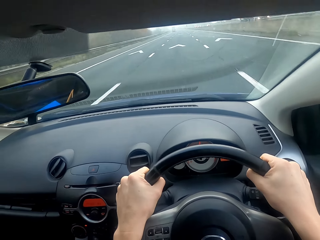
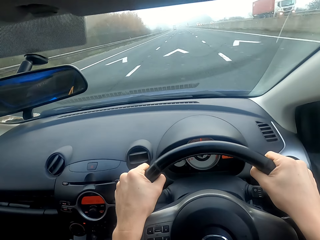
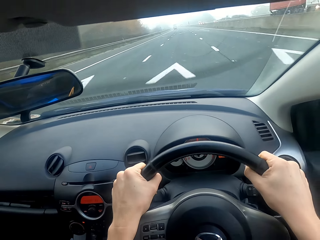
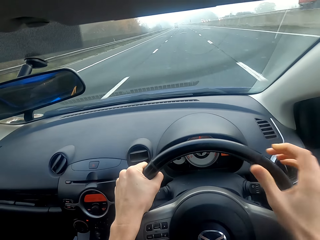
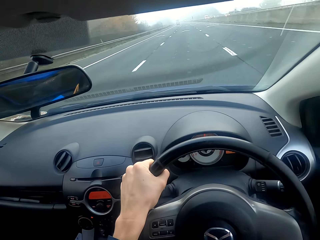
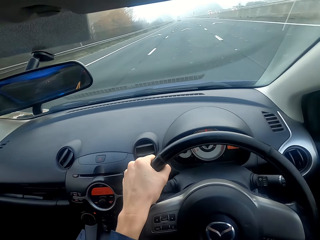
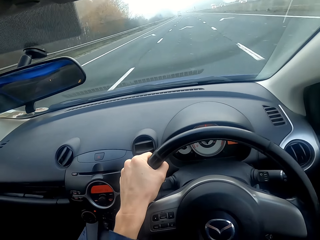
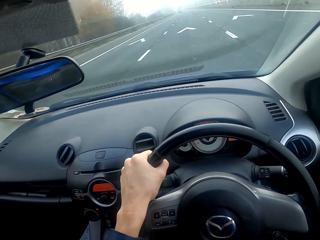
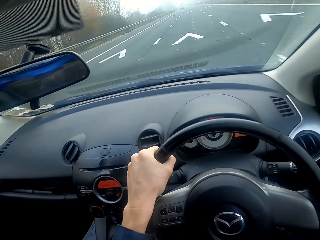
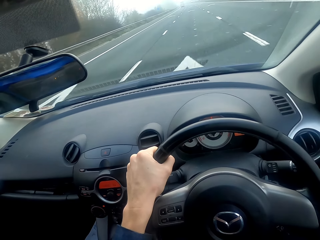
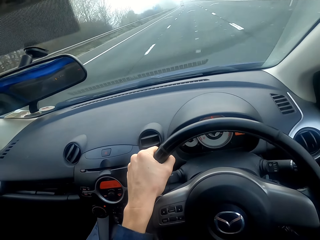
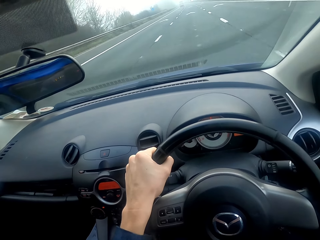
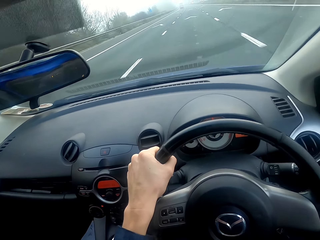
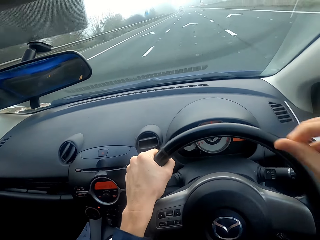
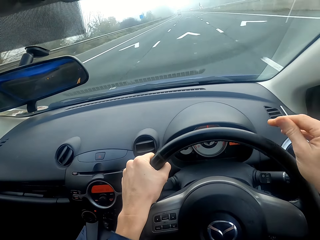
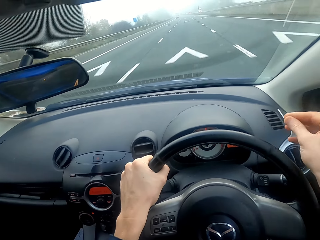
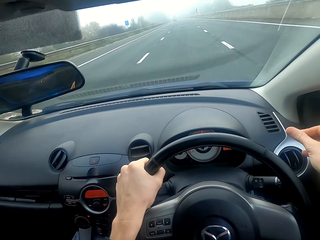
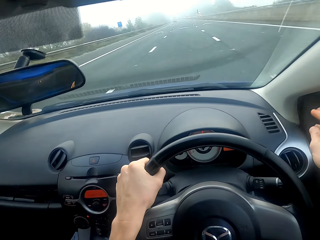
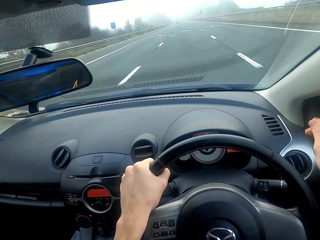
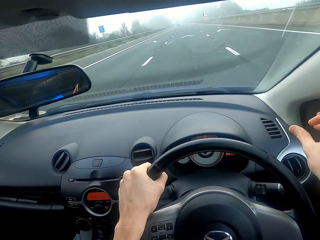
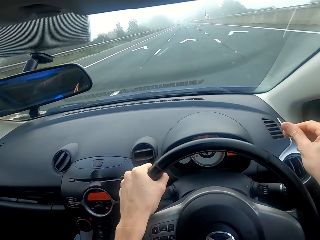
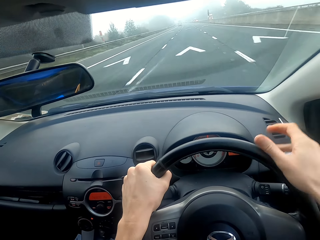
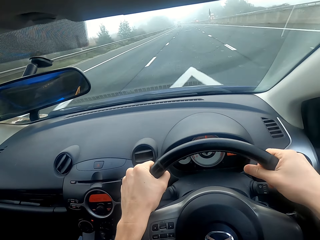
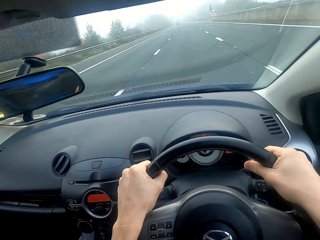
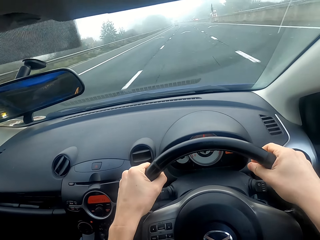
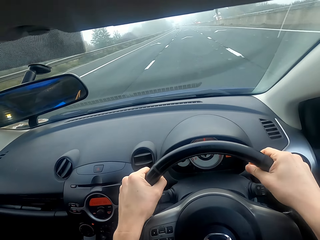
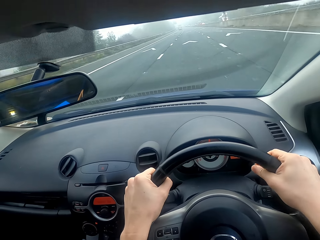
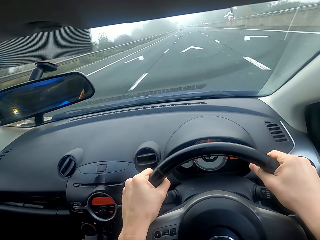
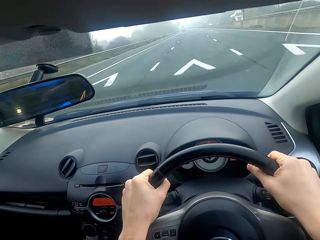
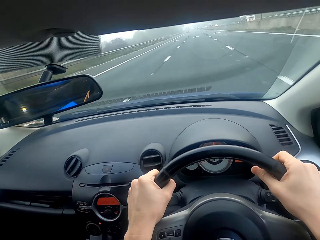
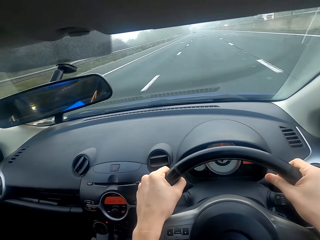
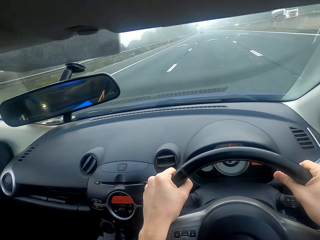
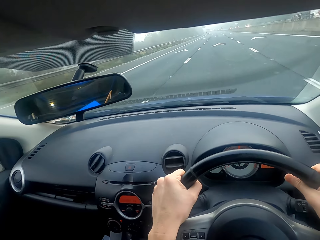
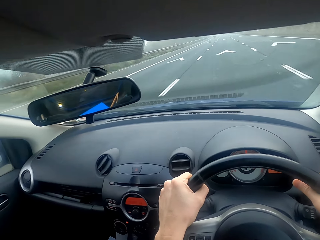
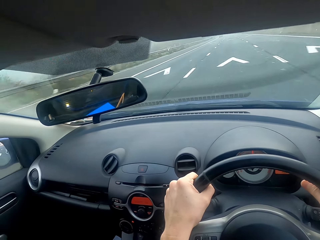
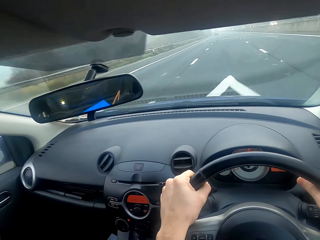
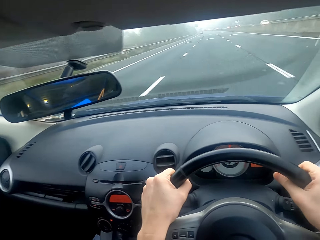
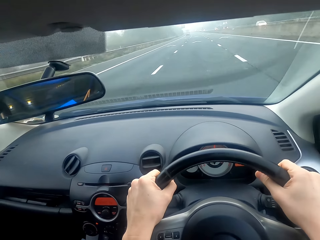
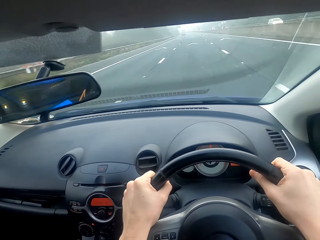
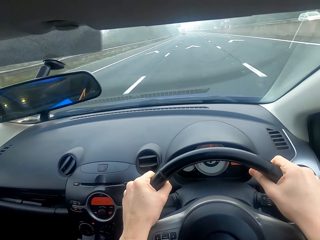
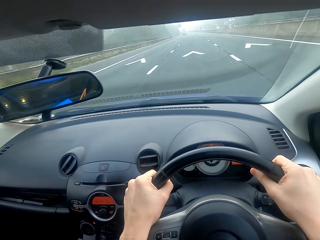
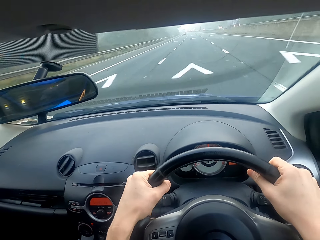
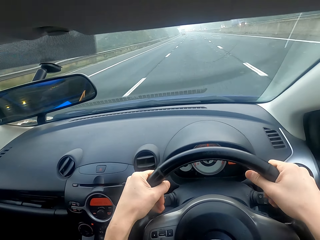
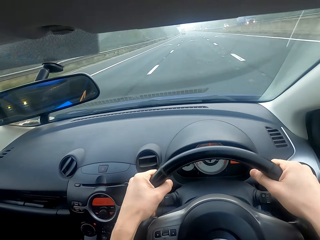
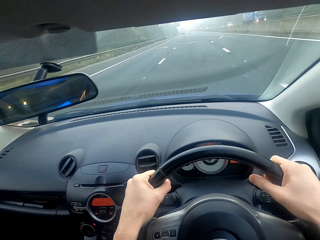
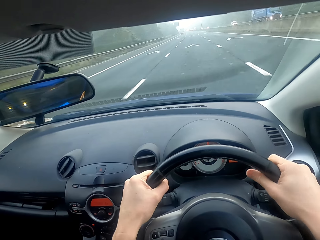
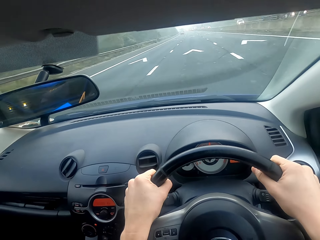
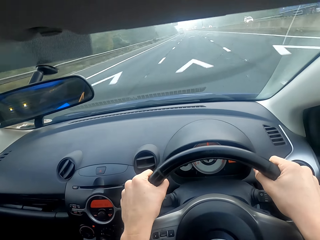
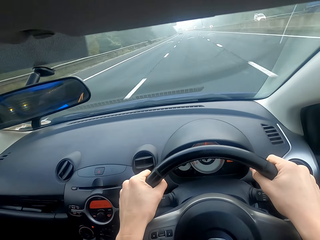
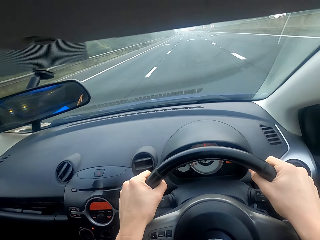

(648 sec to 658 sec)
The camera wearer folds the right hand. They drive the car. They unfold the left hand. They drive the car.

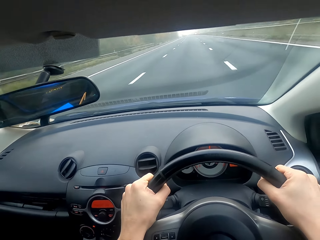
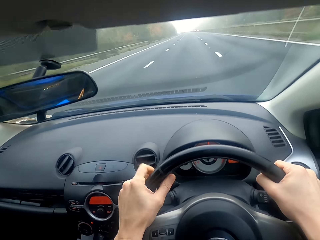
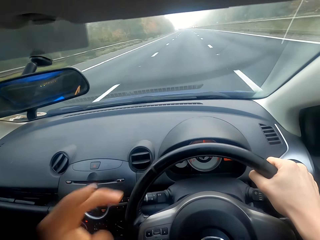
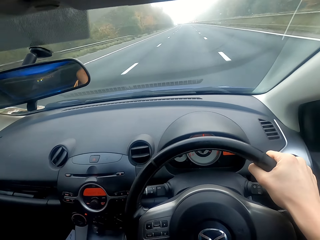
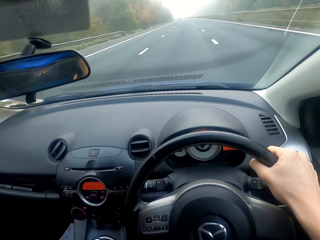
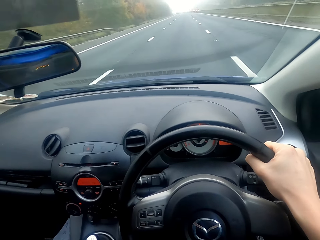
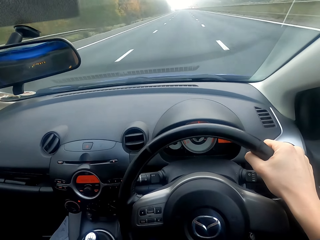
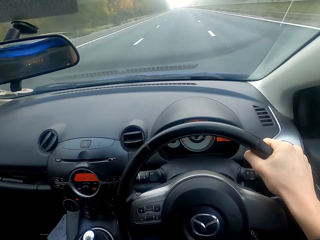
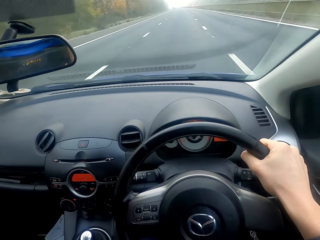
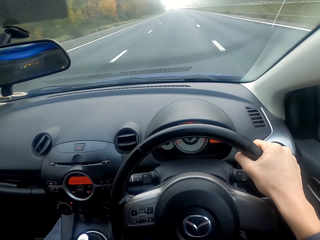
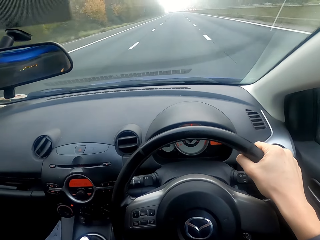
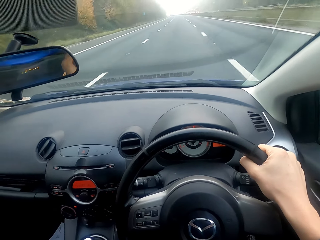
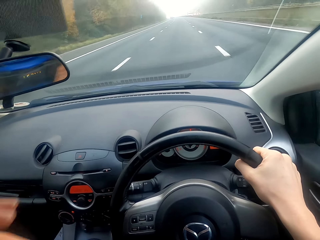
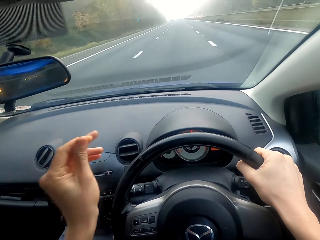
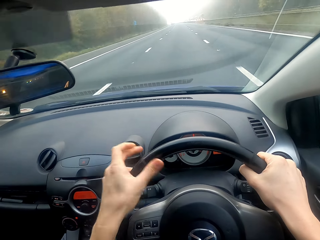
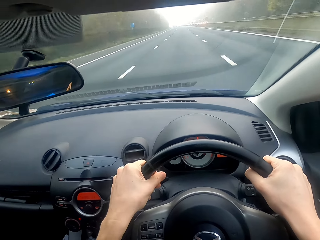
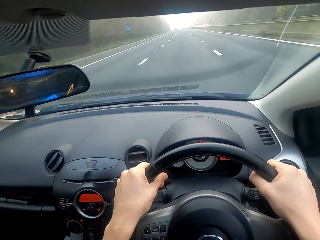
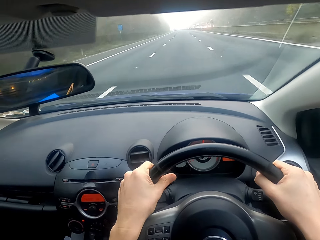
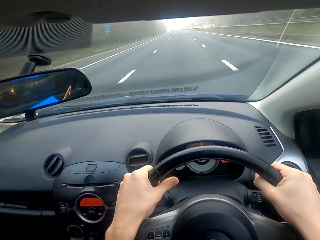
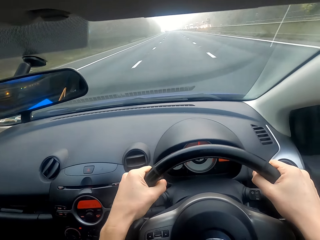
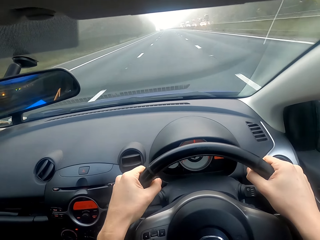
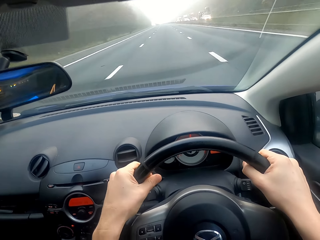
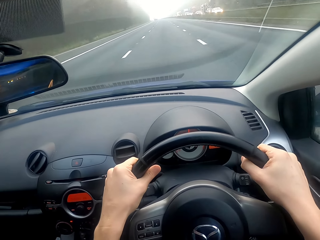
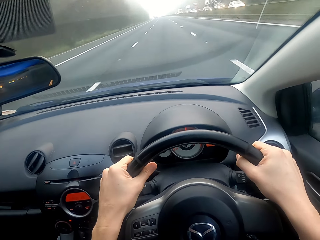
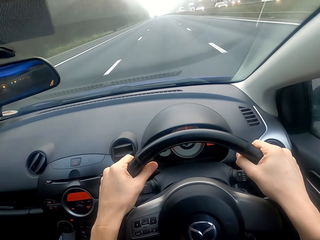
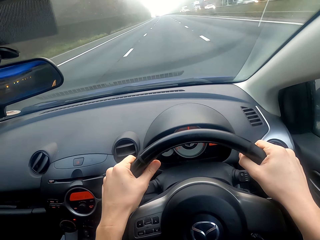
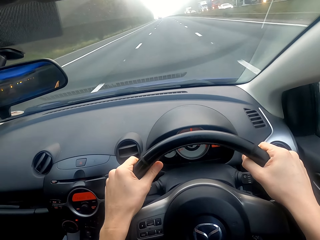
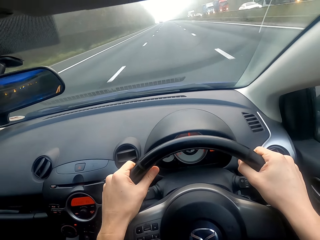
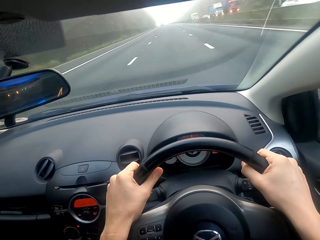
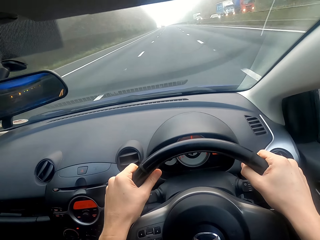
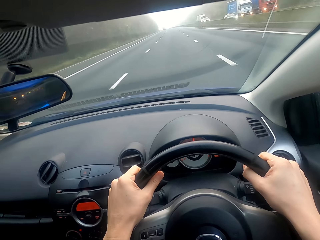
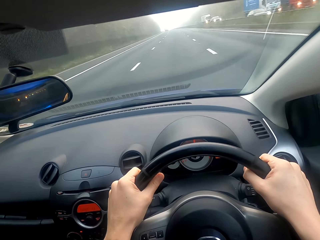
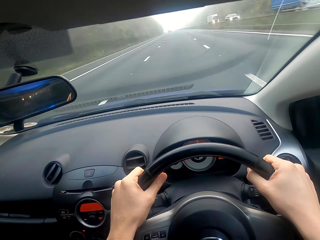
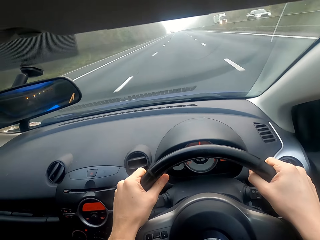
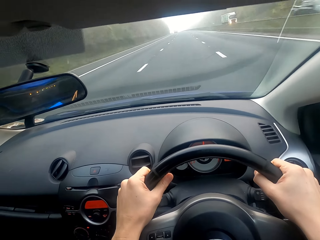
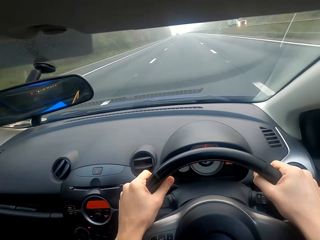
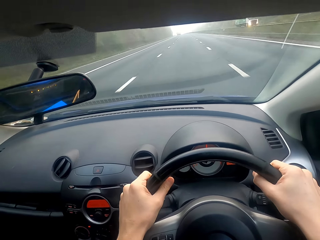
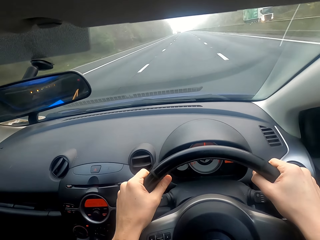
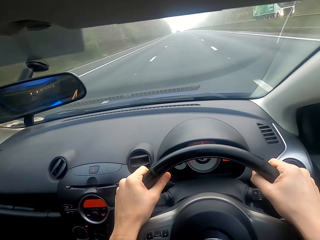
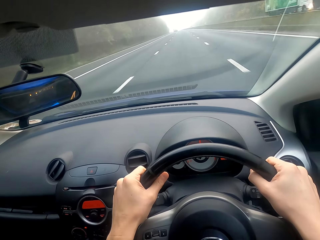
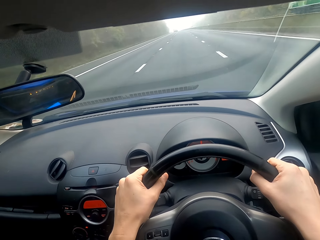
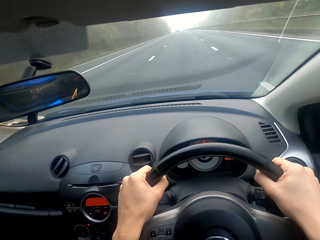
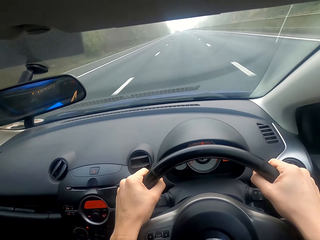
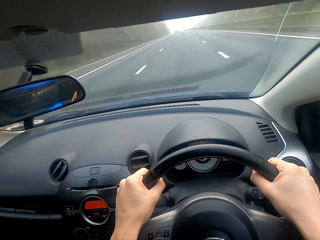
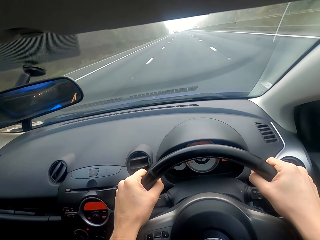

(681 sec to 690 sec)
The camera wearer folds the left hand. They drive the car. They unfold the left hand. They drive the car.

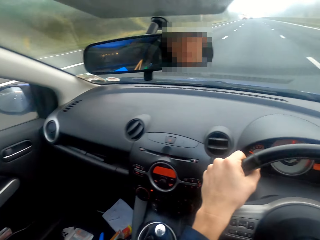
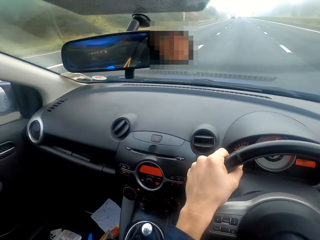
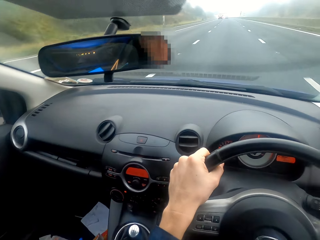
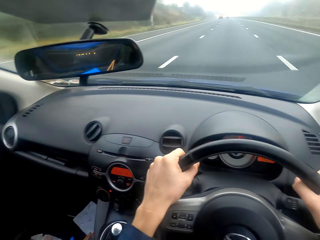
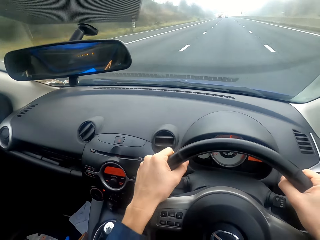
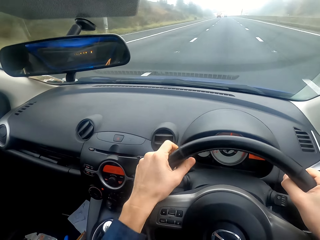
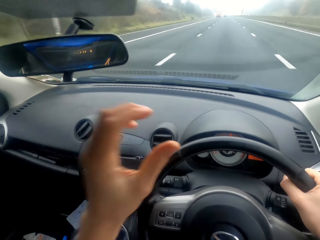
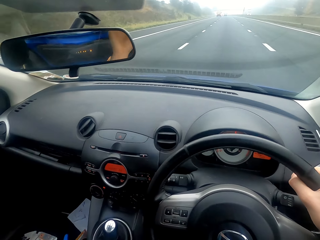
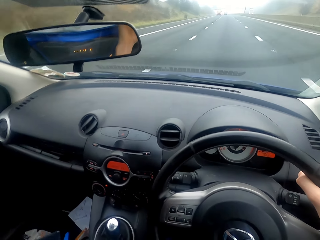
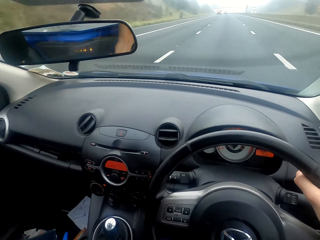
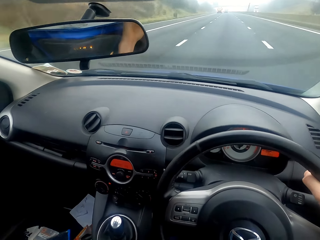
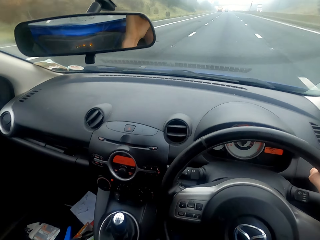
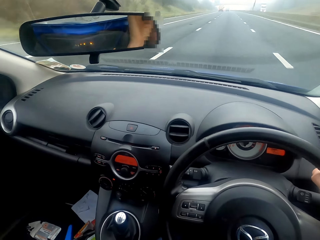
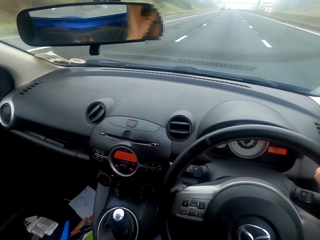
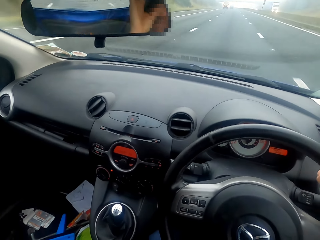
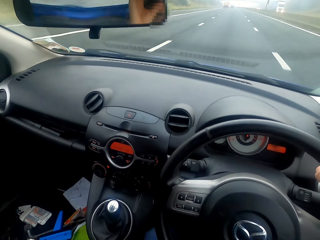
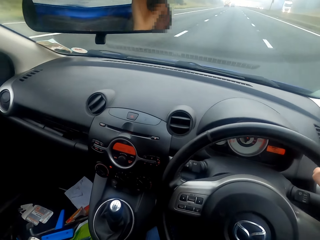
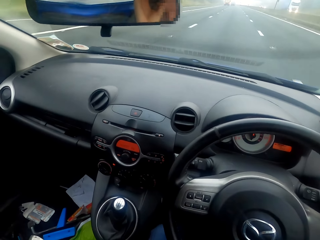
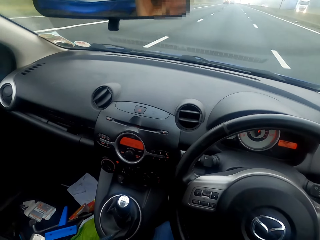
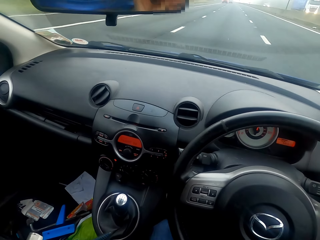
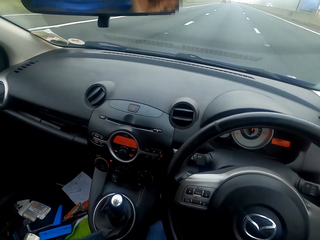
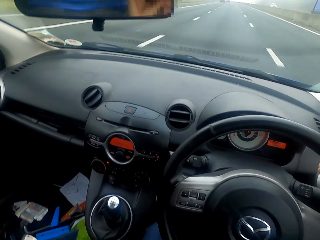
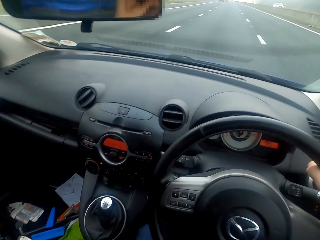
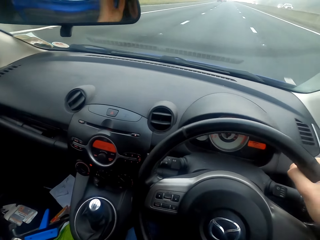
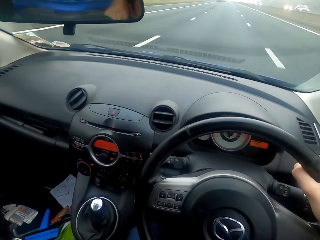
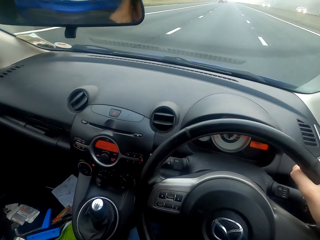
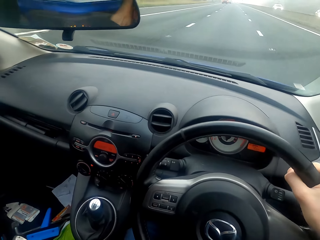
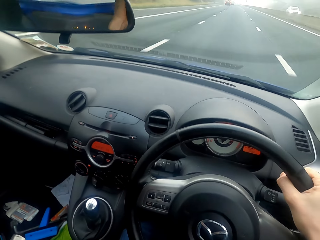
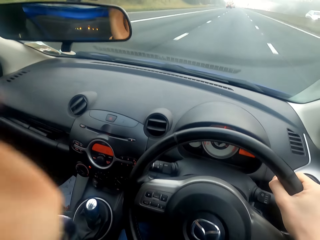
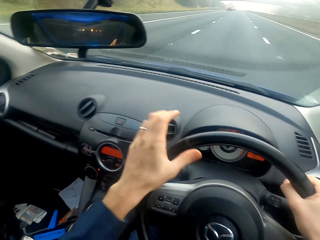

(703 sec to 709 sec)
The camera wearer folds the left hand and drives the car.
